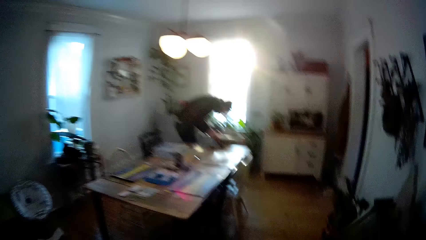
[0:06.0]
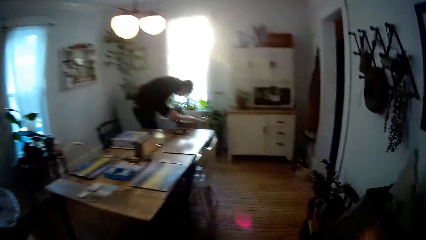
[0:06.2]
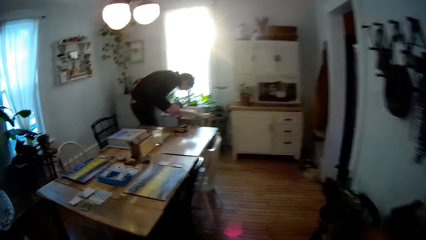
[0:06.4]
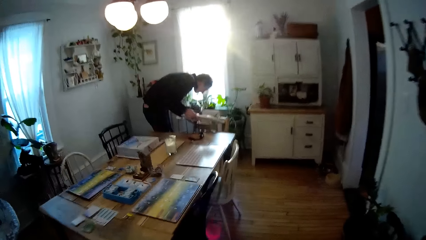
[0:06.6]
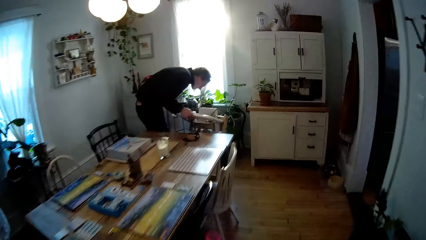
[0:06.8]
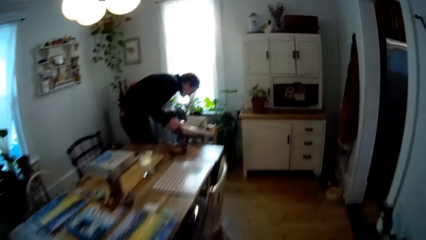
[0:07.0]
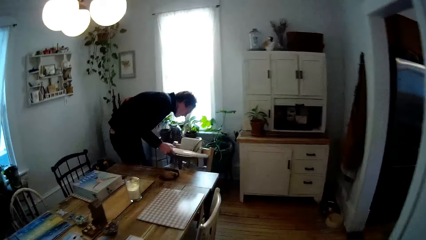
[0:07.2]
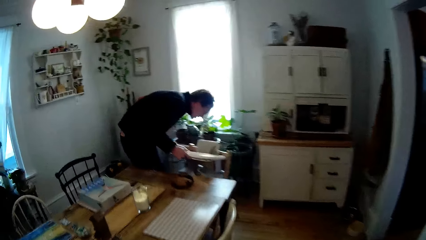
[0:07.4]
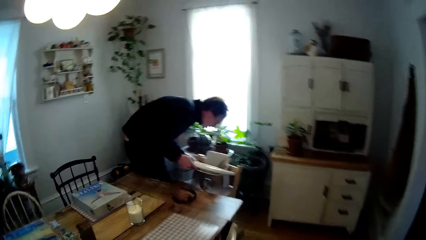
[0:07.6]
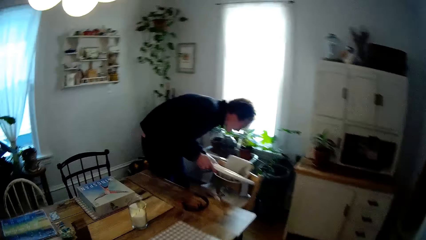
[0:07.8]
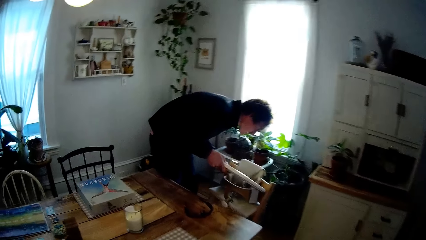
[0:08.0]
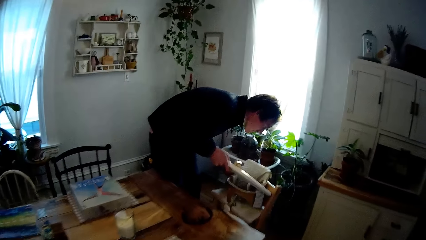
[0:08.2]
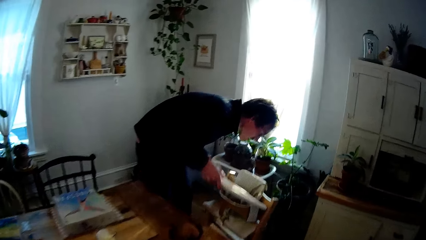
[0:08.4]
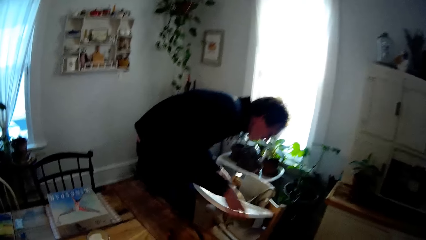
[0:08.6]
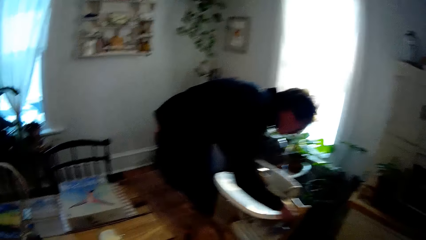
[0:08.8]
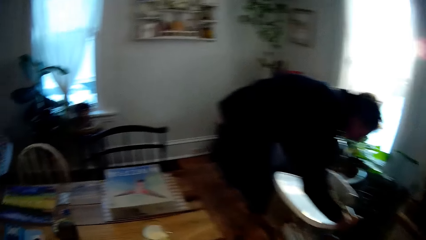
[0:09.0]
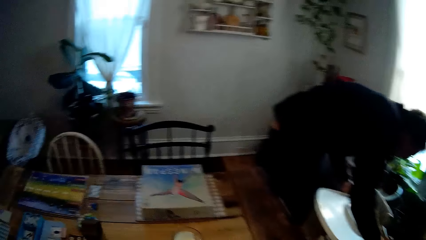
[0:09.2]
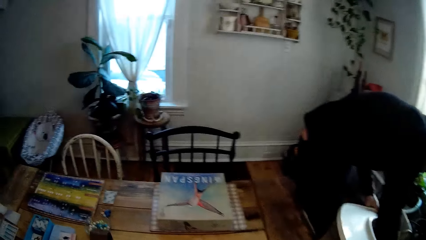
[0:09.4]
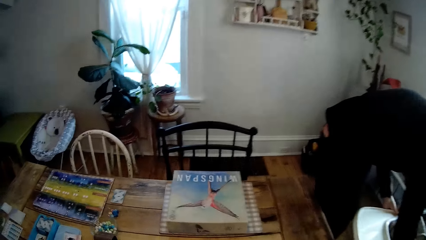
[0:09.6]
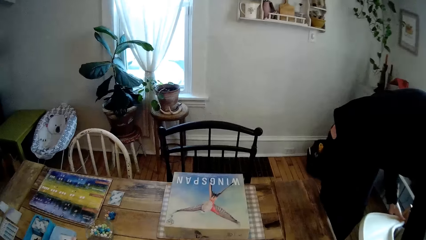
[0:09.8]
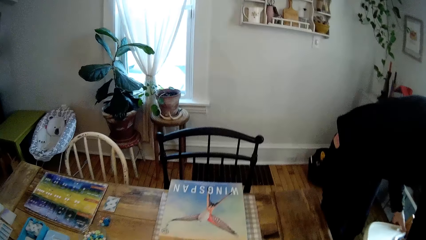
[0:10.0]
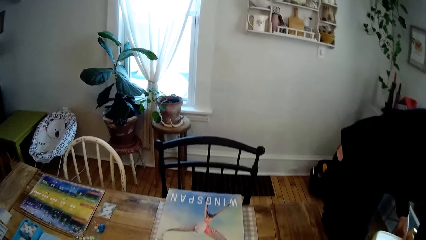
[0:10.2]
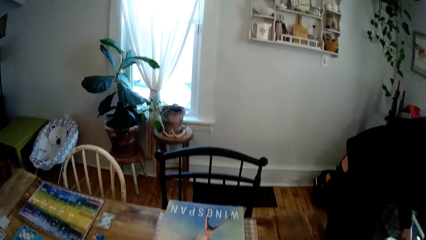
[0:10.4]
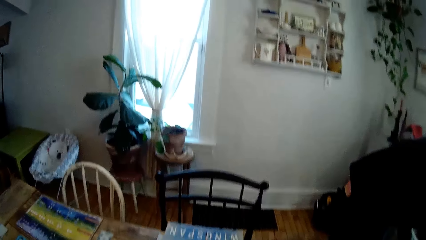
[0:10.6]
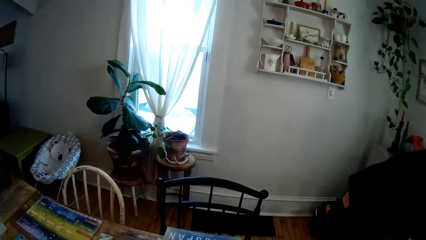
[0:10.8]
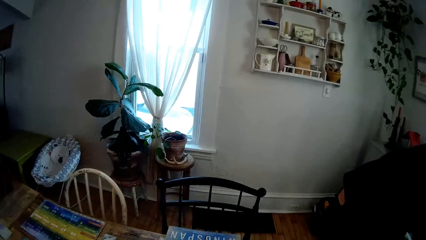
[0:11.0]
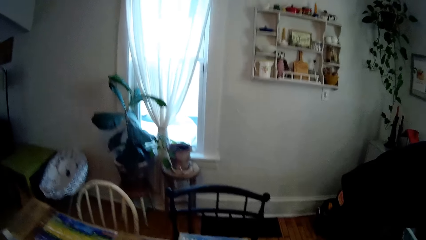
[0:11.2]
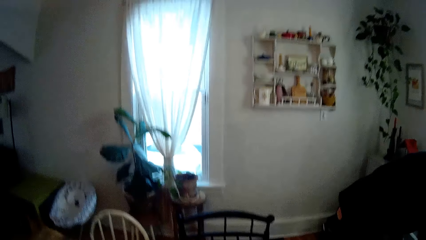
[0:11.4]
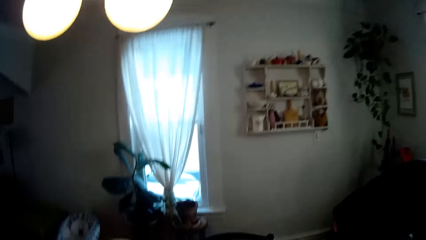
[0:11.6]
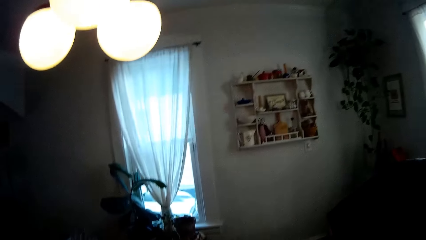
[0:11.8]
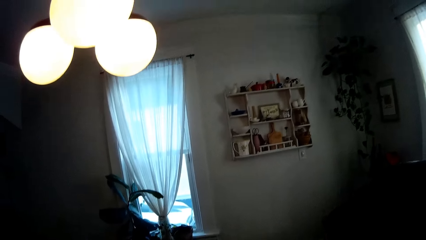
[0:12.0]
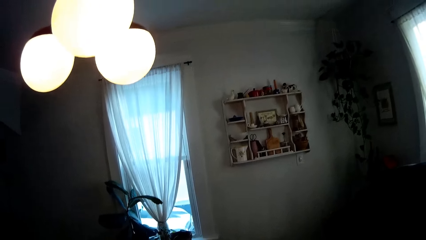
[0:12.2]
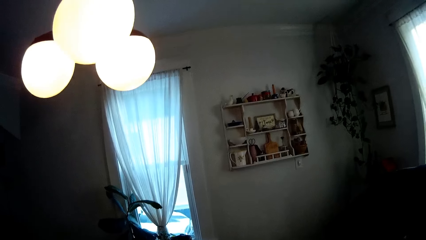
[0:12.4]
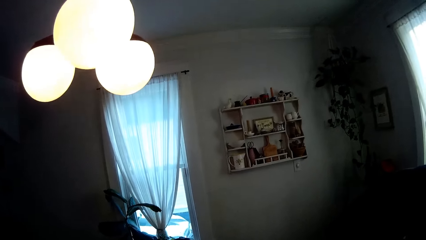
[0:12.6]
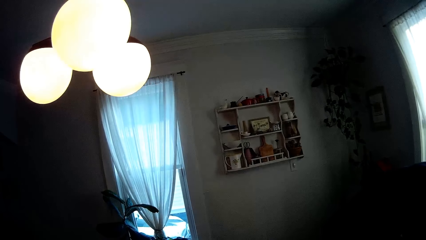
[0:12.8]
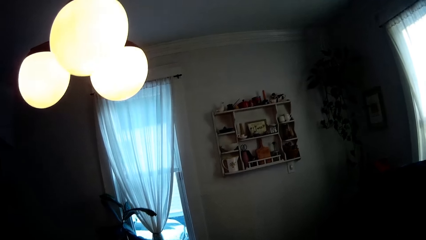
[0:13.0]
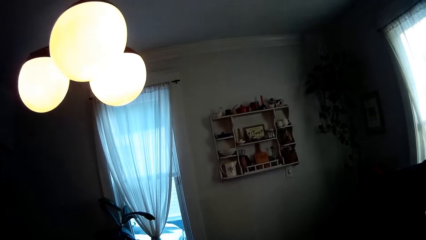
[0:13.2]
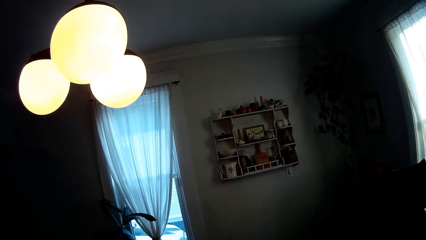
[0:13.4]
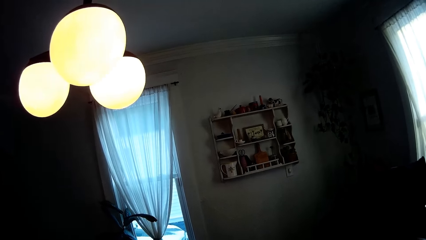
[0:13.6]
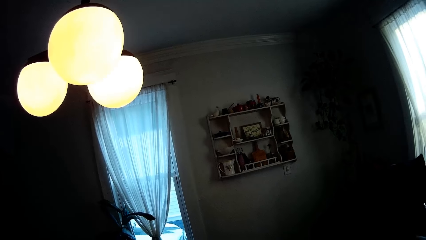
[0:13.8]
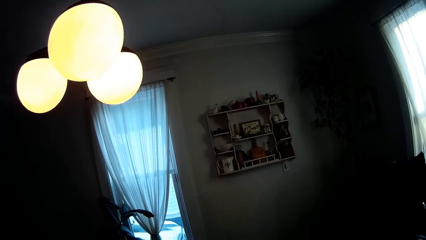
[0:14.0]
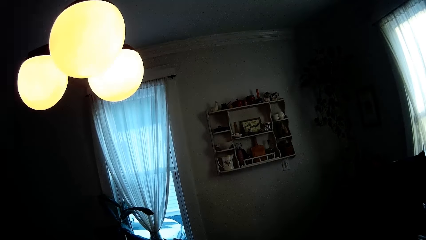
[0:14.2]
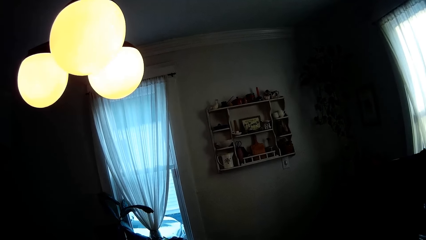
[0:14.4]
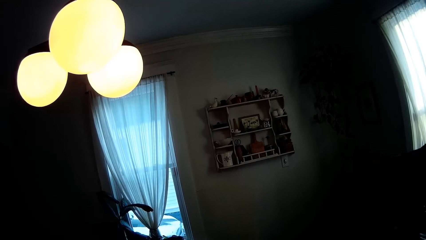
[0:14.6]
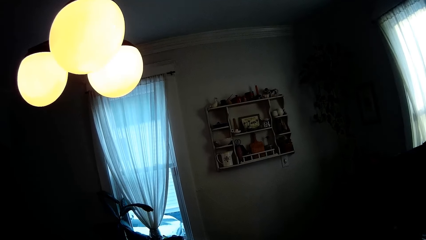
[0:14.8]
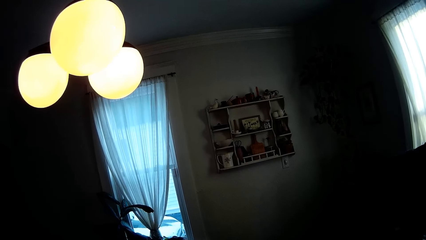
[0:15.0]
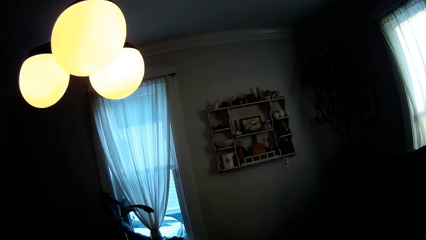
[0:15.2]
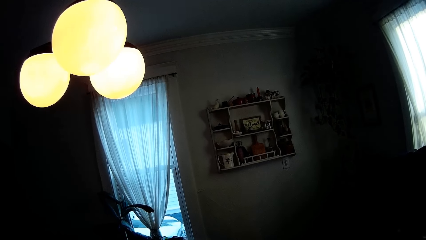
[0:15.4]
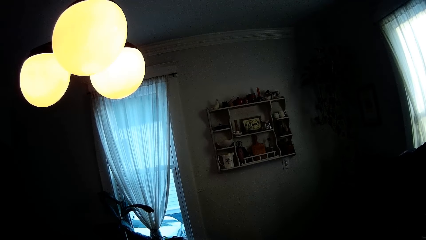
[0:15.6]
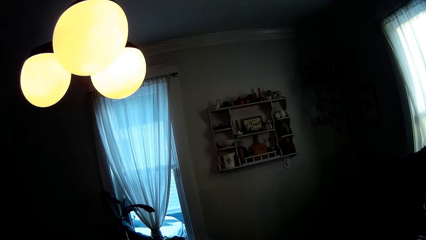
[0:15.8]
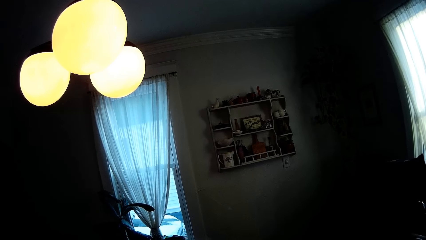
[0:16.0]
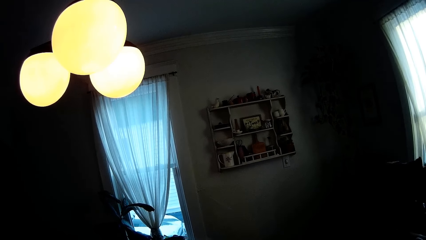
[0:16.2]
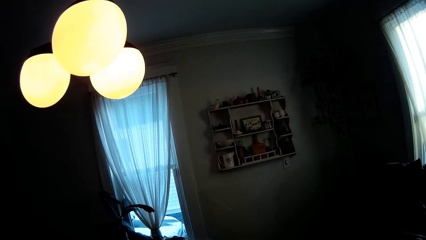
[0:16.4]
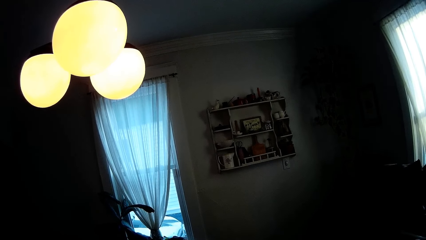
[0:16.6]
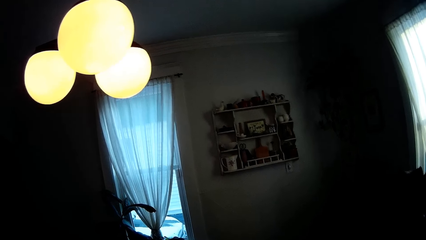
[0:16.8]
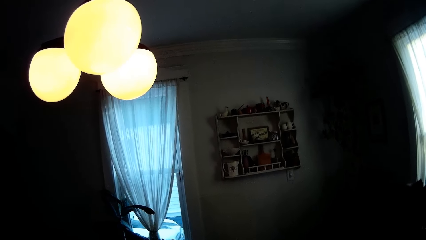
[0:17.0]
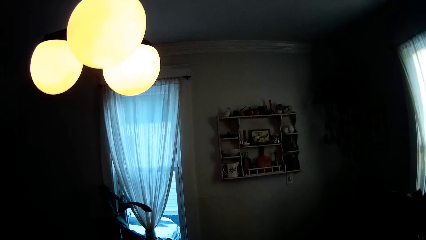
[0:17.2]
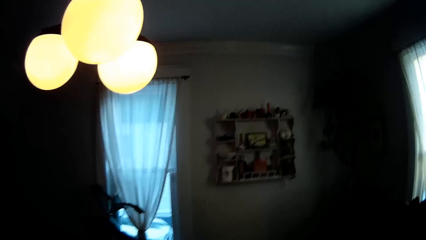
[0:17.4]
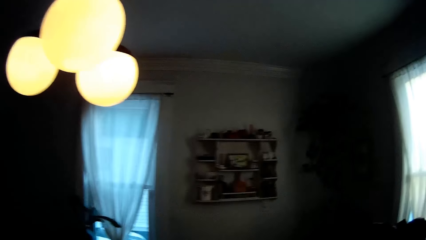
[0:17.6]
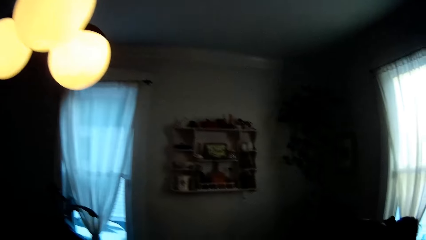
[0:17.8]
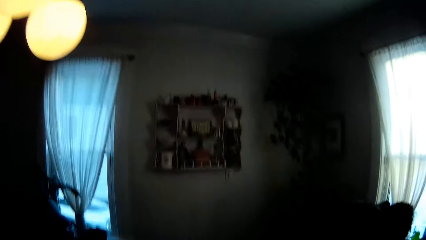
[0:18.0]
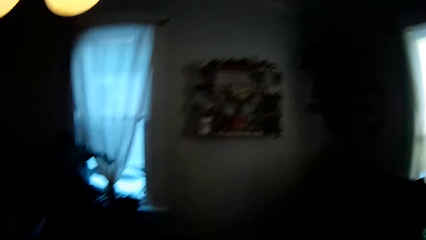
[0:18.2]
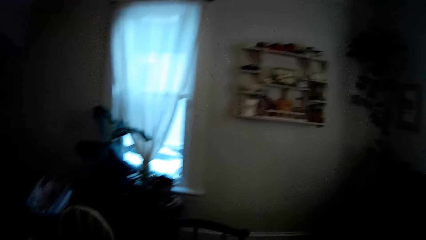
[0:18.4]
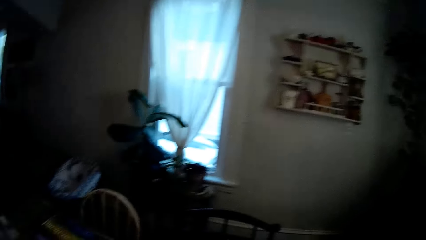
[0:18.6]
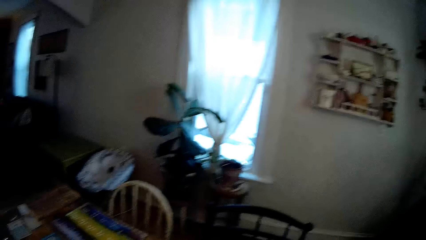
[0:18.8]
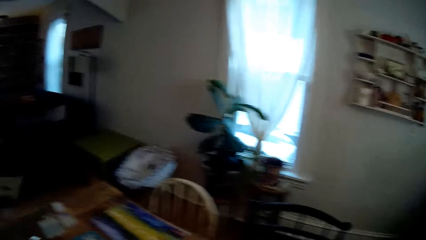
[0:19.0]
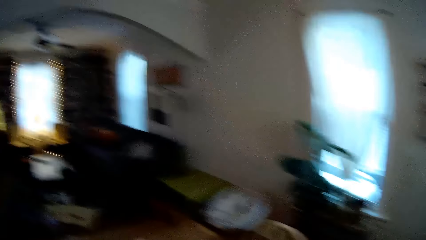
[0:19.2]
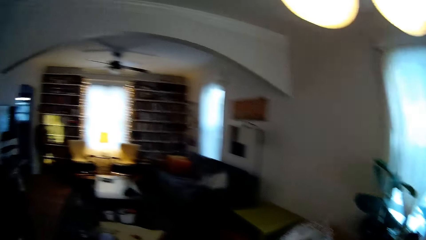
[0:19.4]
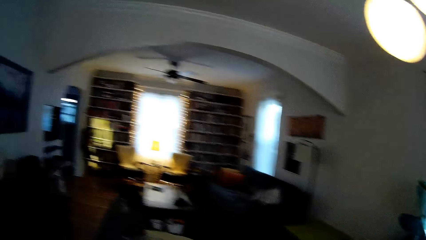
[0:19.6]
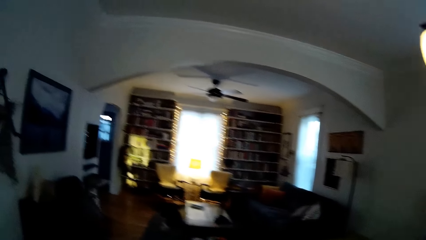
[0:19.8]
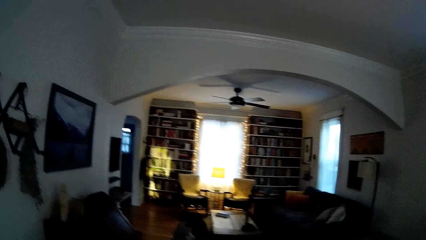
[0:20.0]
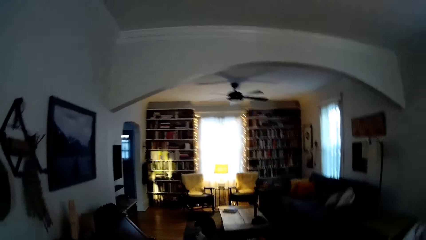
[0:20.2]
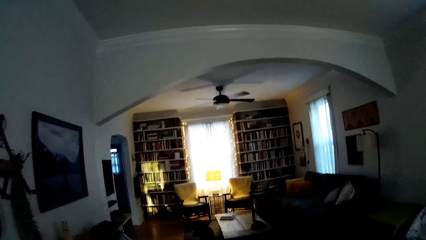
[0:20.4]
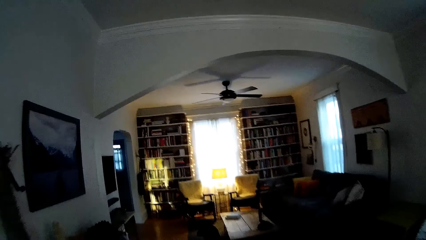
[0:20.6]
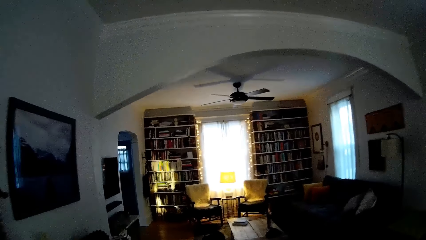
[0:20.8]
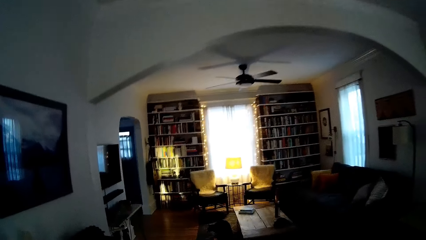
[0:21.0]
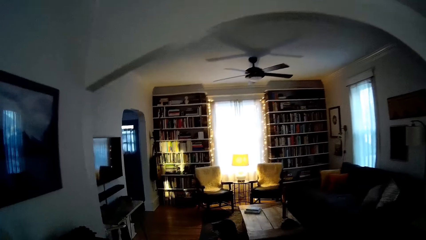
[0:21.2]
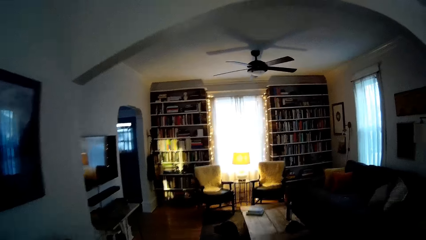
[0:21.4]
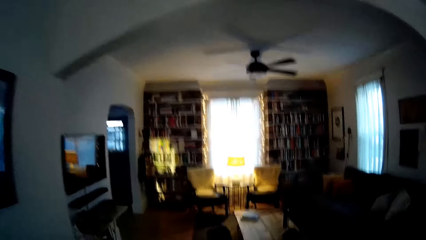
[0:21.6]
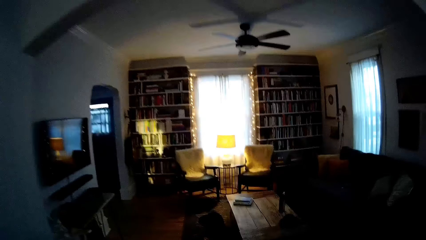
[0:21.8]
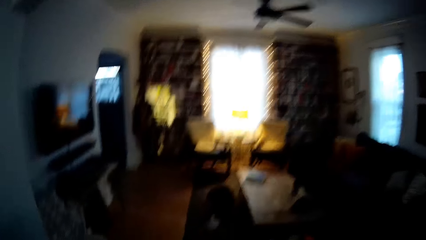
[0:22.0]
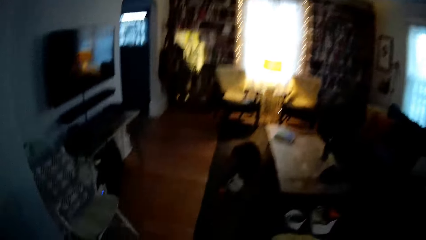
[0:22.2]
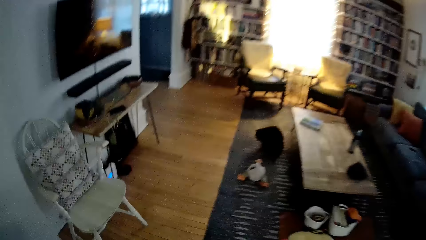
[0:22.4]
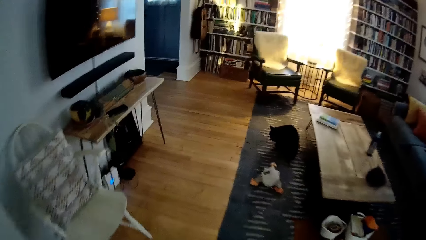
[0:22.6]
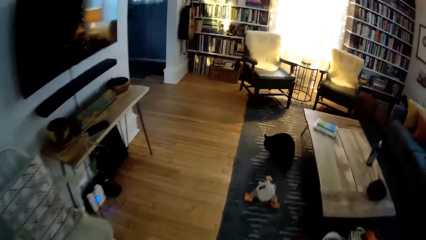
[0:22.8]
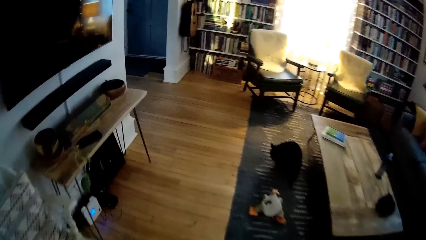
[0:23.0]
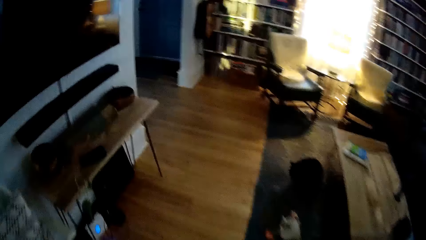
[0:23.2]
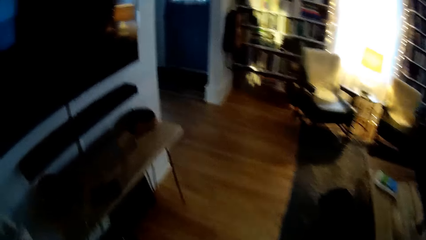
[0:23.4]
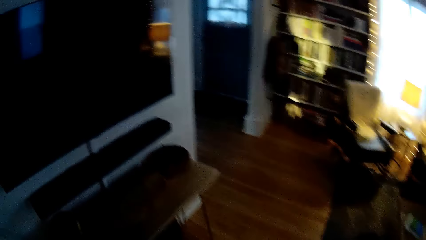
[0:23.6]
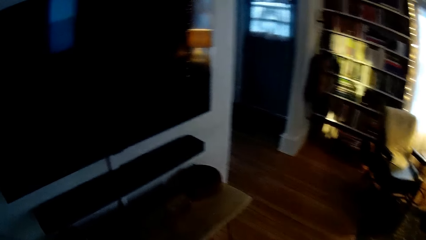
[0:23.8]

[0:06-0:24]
A man fixes a highchair with both hands. The camera wearer walks around. They look around. They walk around.
